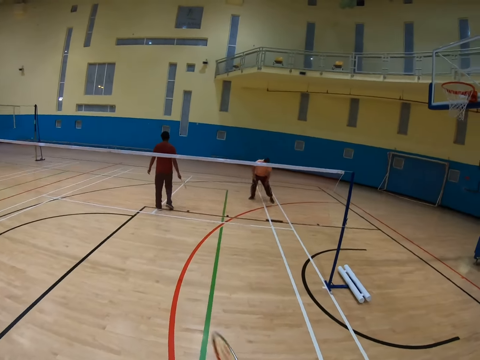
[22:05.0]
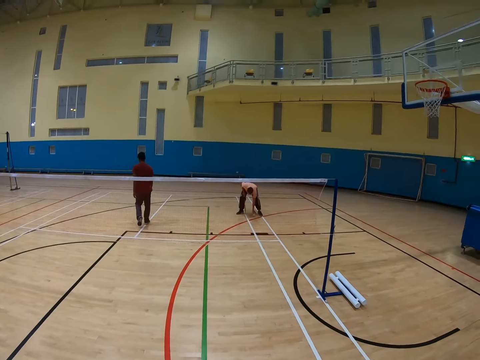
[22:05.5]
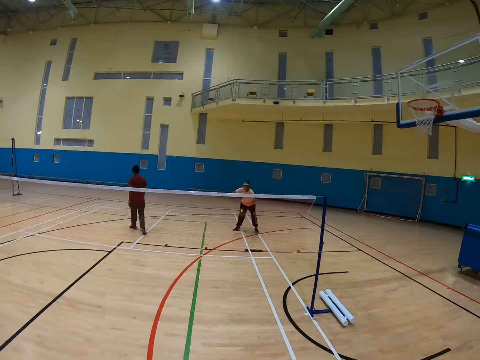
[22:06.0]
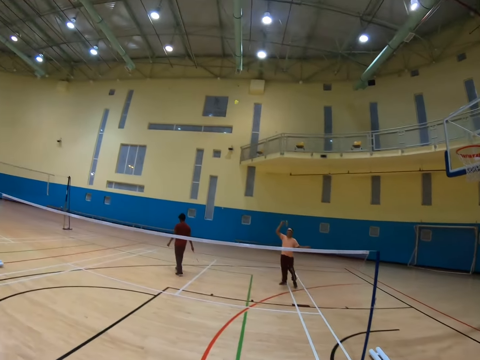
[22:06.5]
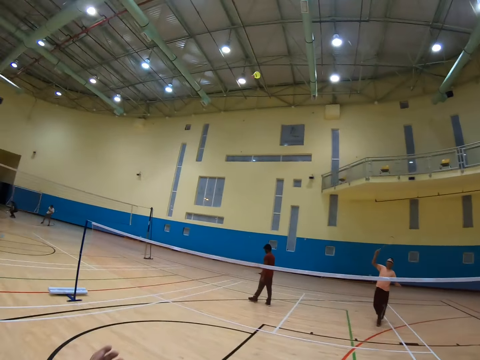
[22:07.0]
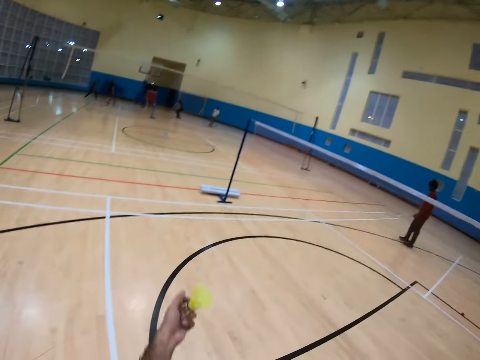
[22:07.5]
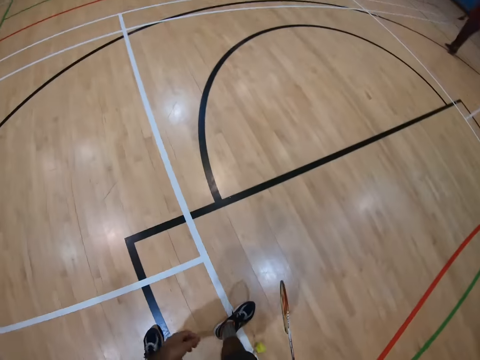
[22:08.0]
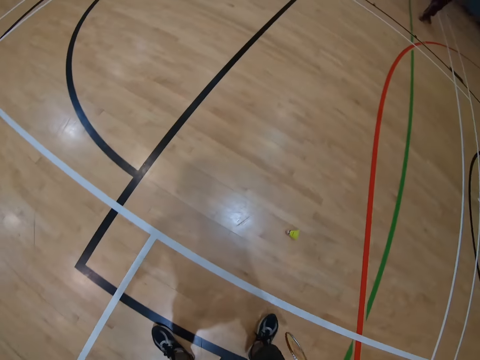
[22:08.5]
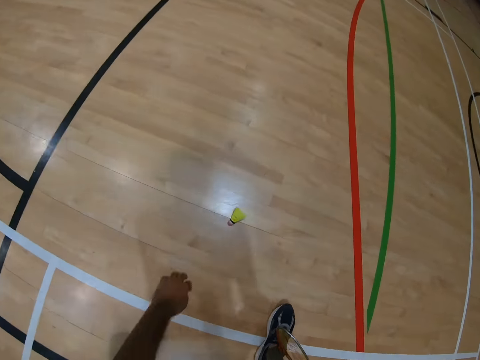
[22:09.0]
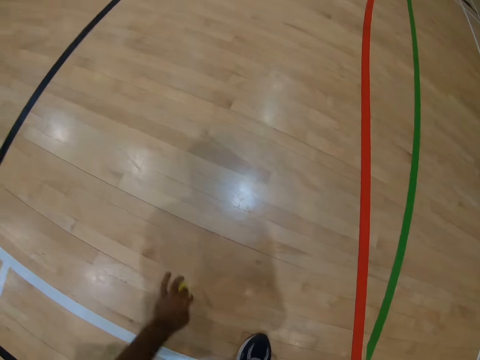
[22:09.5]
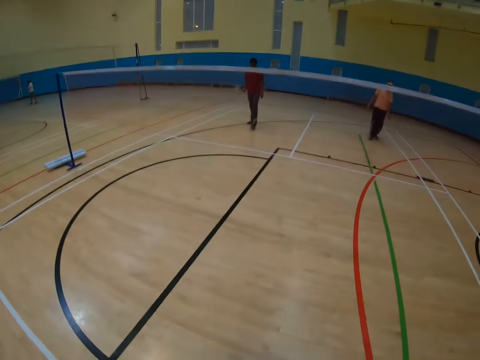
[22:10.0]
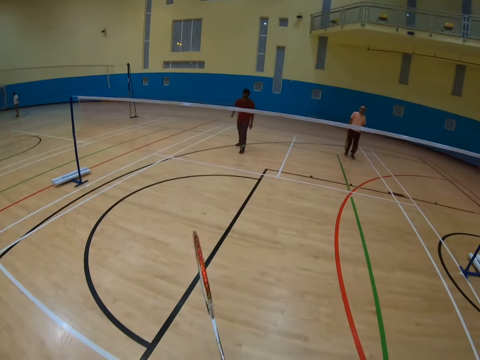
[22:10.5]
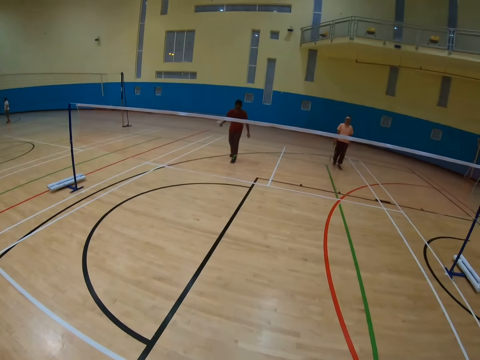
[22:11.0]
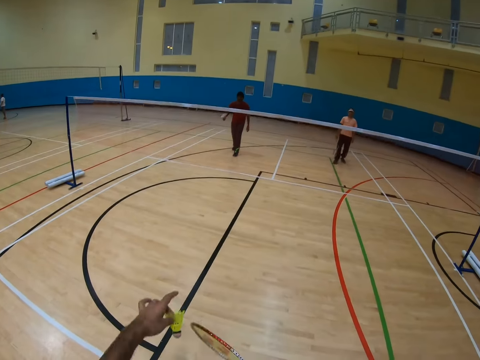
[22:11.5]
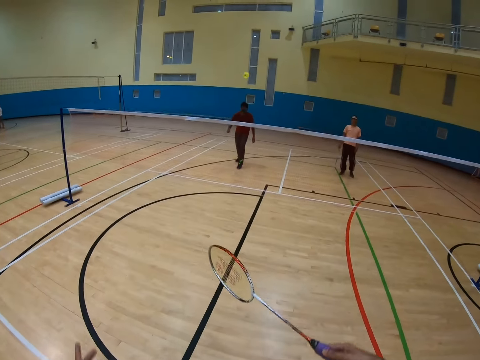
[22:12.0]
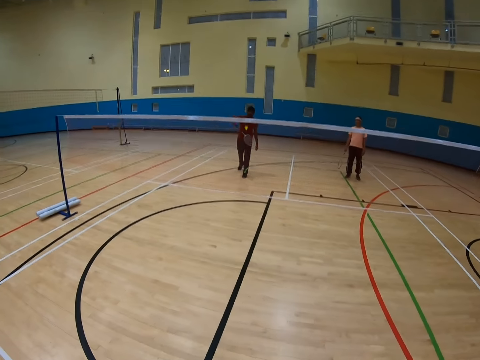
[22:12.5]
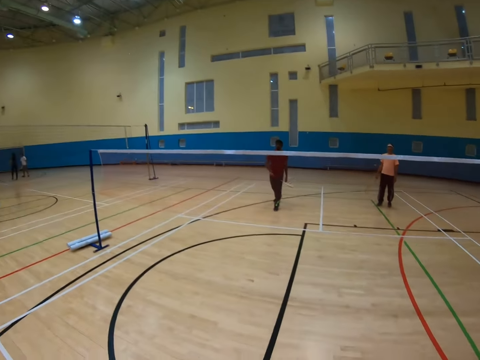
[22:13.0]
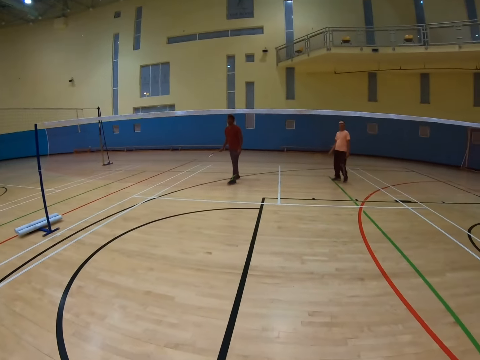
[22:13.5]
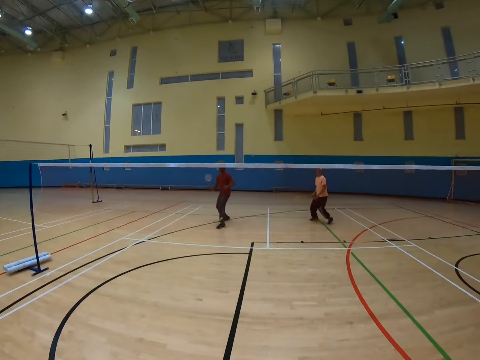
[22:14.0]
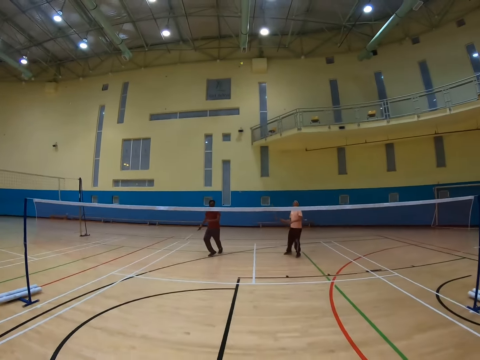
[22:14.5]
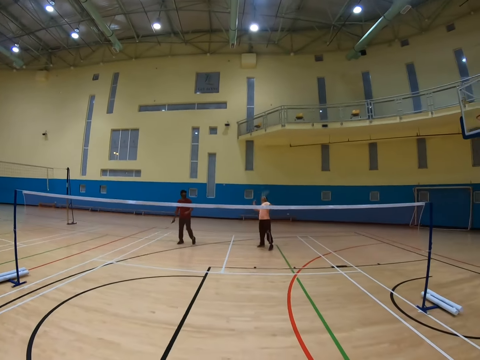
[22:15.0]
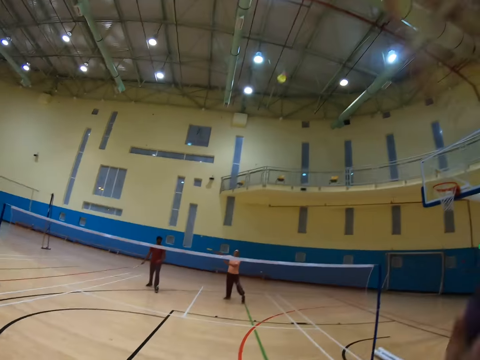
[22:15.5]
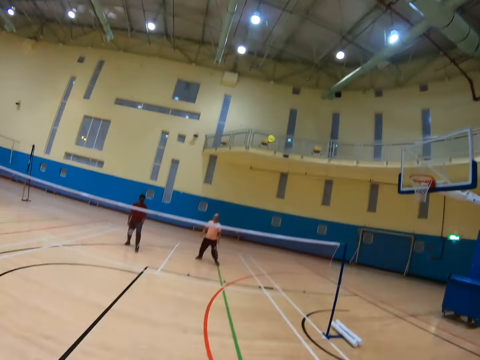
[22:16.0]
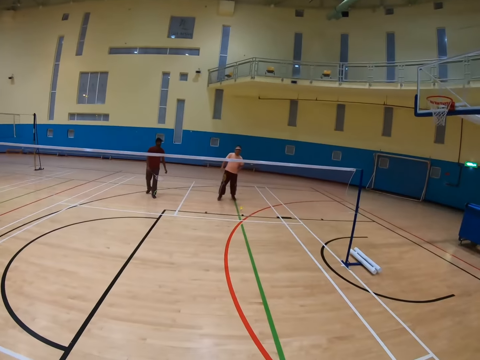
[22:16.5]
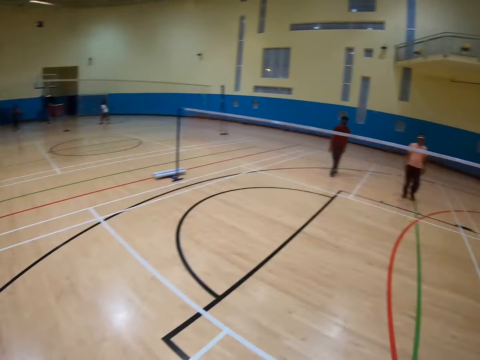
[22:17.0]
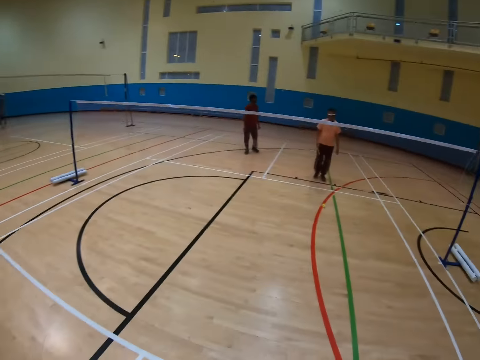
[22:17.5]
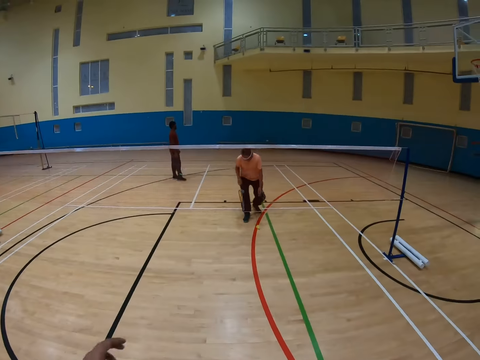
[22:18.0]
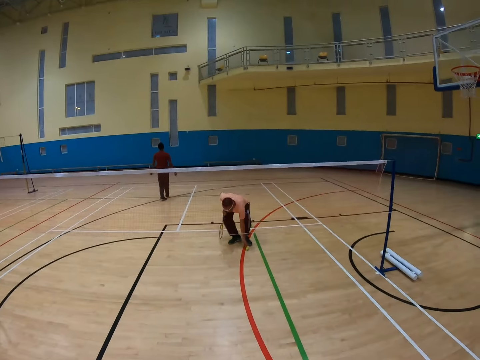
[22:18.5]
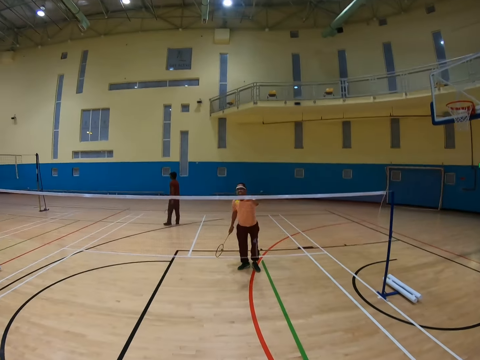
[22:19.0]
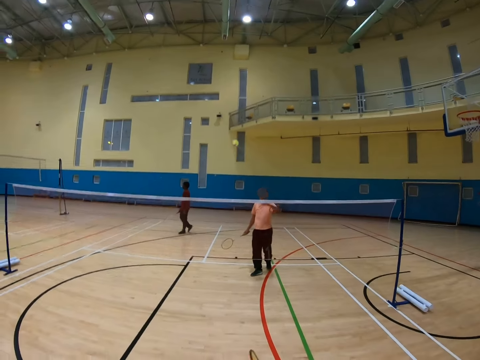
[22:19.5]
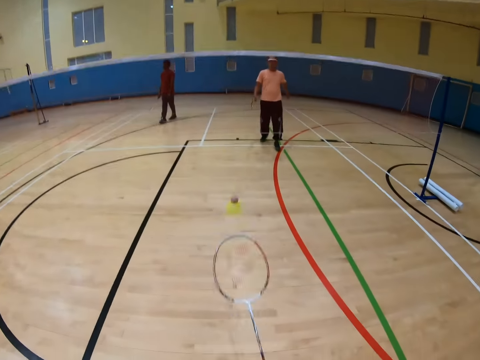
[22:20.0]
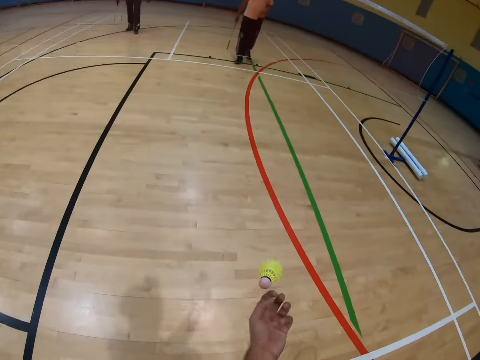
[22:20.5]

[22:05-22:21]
A man picks up a shuttlecock and hits the shuttlecock. The camera wearer catches the shuttlecock. They pick up the shuttlecock and hit the shuttlecock. Another man hits the badminton shuttlecock. The first man hits the shuttlecock. The camera wearer hits the shuttlecock. The first man picks up the shuttlecock.

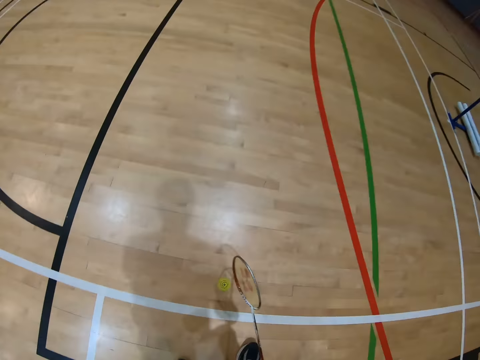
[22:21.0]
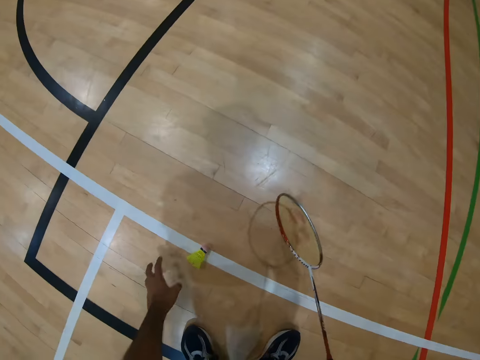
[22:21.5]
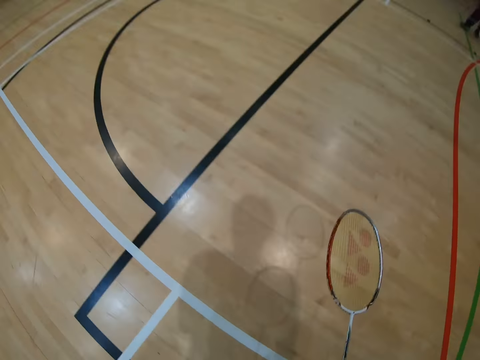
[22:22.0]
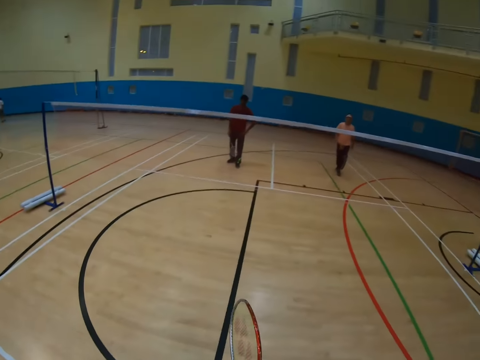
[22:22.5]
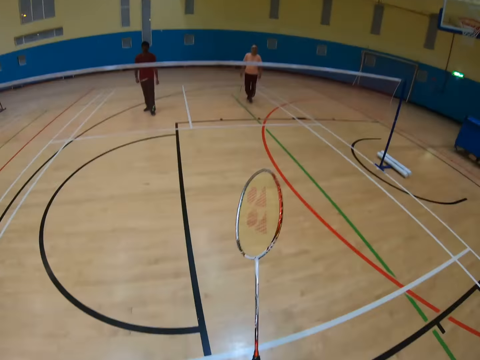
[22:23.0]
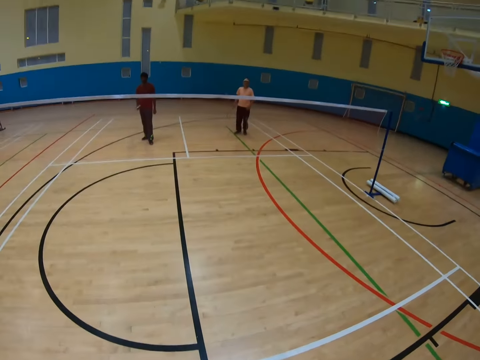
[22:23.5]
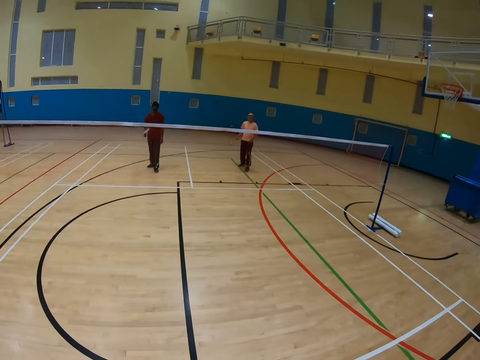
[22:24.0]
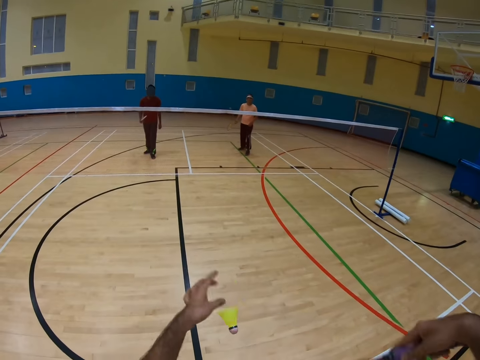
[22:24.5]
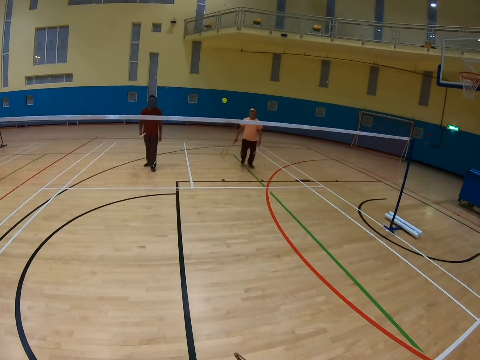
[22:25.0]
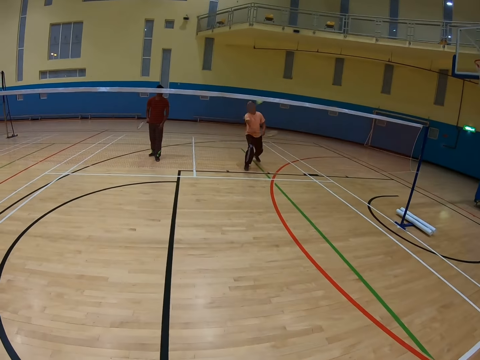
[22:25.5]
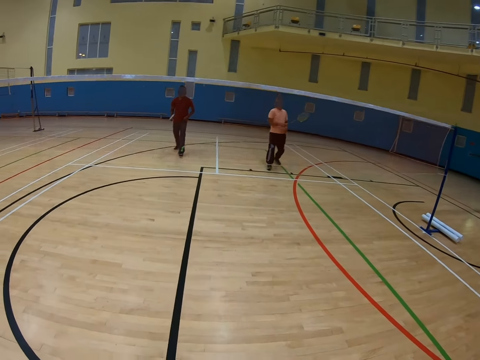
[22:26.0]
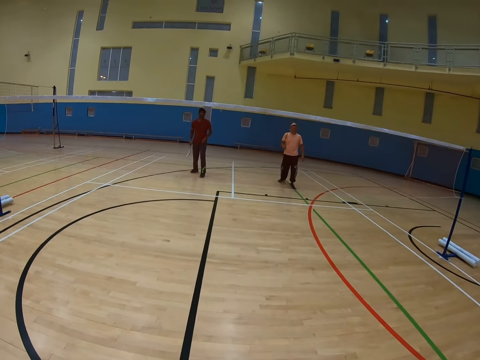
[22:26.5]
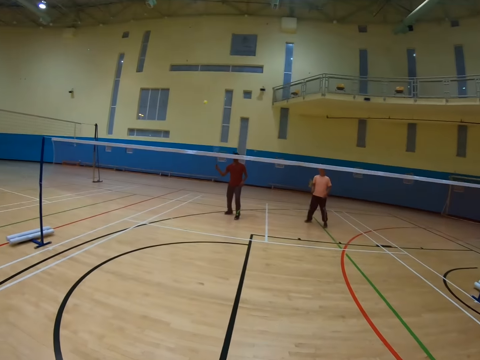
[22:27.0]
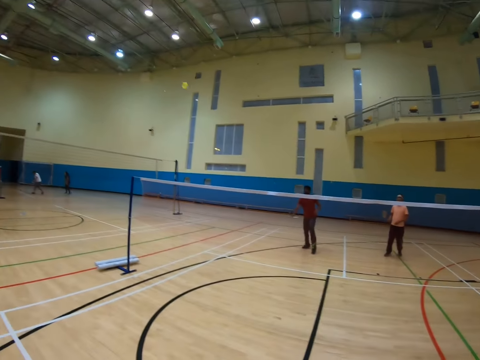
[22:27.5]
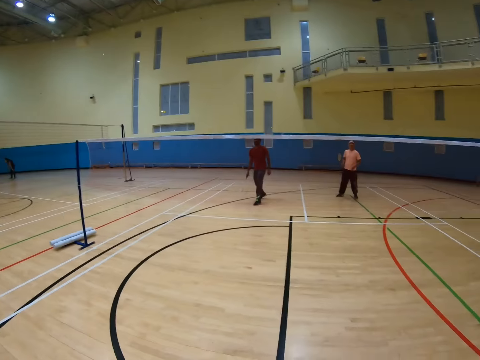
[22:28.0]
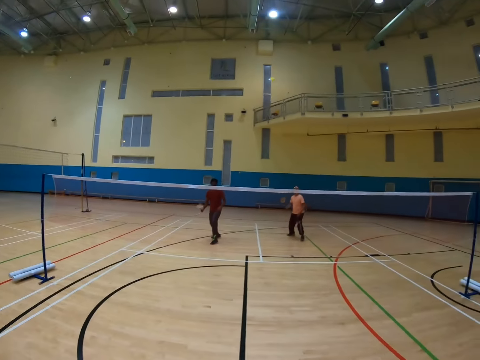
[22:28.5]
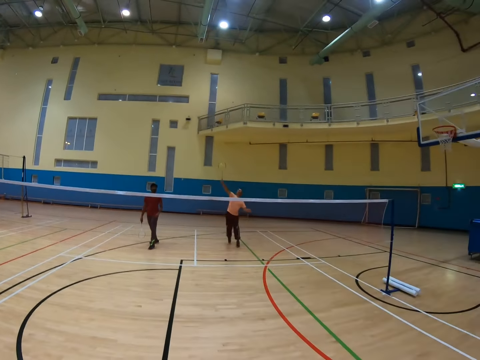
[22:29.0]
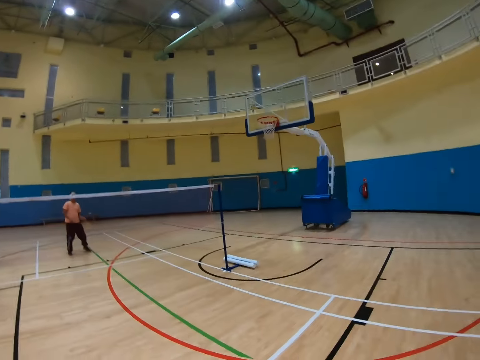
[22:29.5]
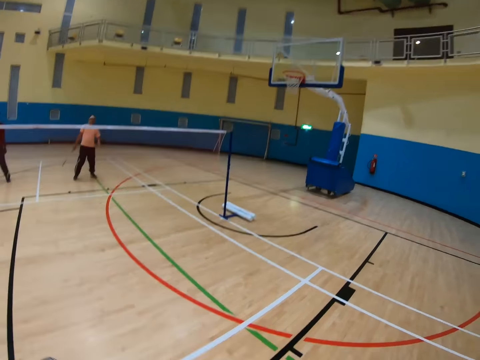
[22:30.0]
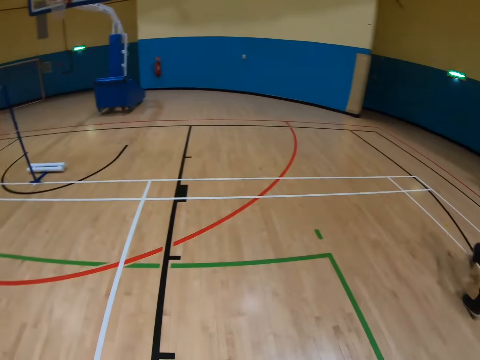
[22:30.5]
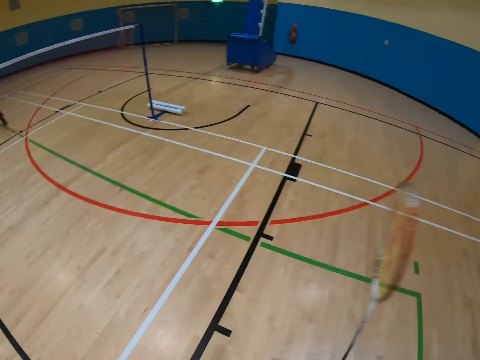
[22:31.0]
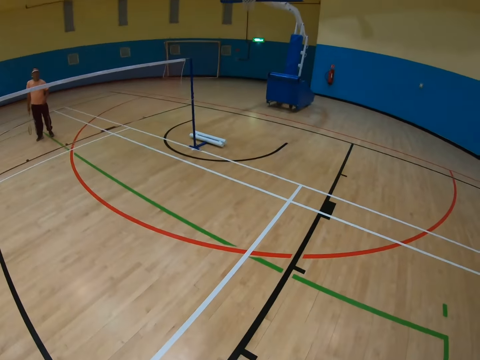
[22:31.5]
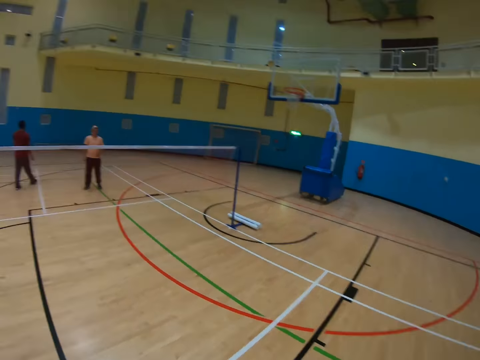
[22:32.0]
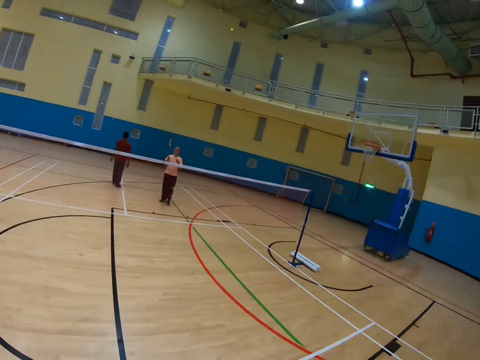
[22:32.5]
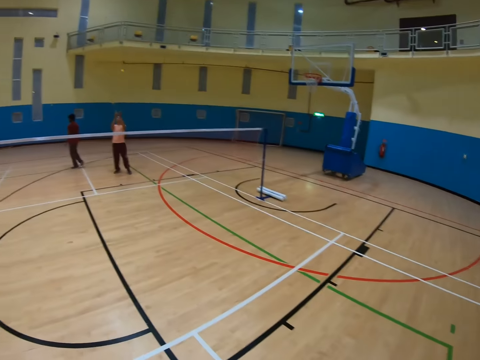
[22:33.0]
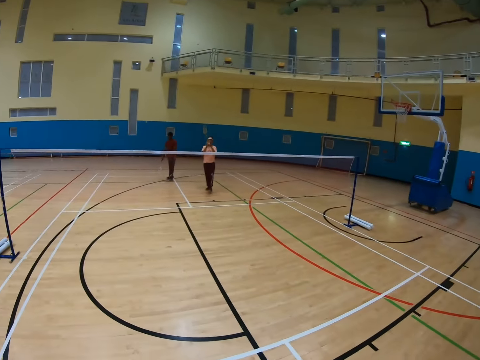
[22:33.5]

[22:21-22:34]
The camera wearer picks a shuttlecock. They hit the shuttlecock. They play badminton. A man hits the shuttlecock. The camera wearer hits the shuttlecock.
